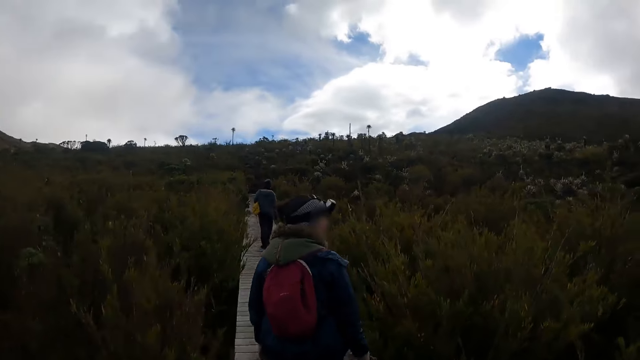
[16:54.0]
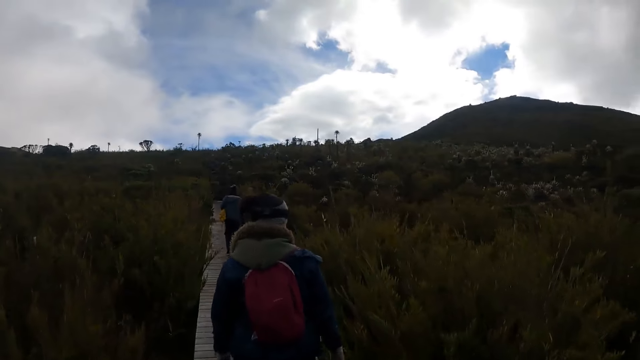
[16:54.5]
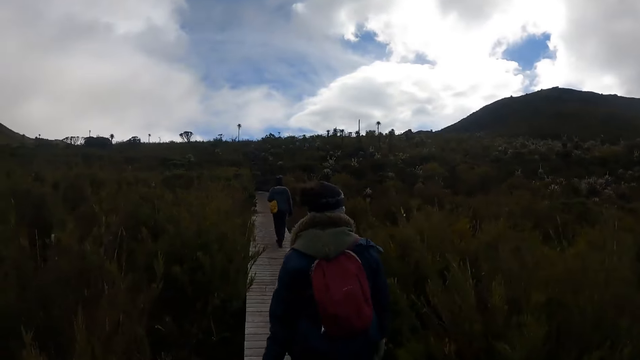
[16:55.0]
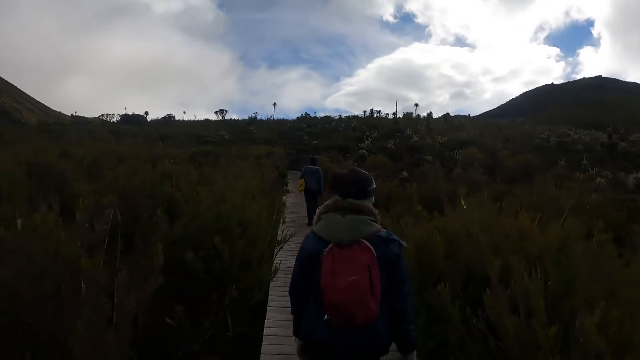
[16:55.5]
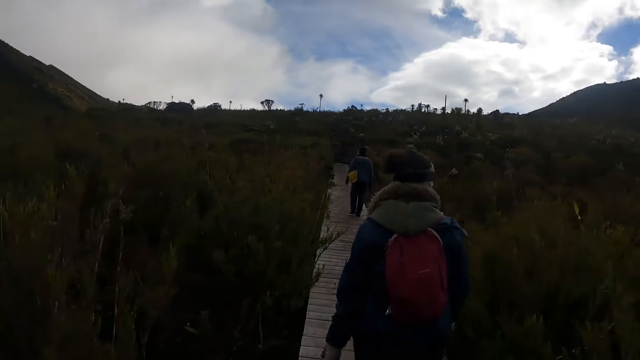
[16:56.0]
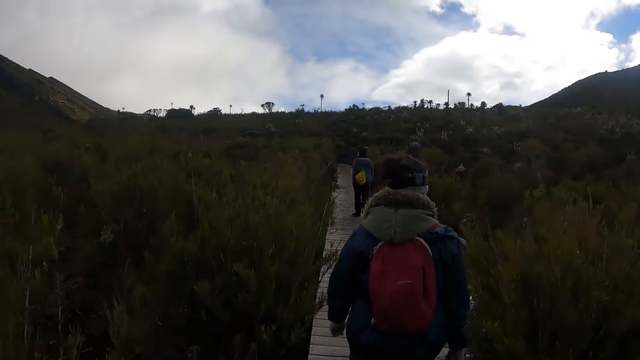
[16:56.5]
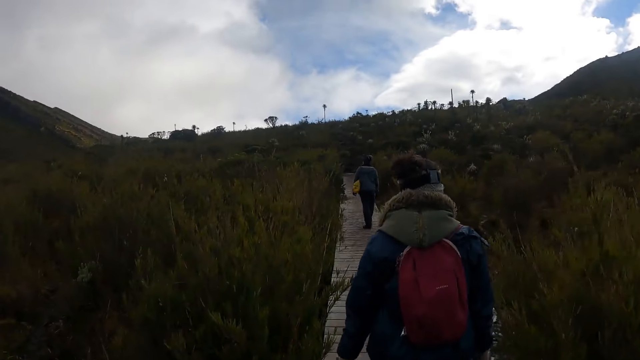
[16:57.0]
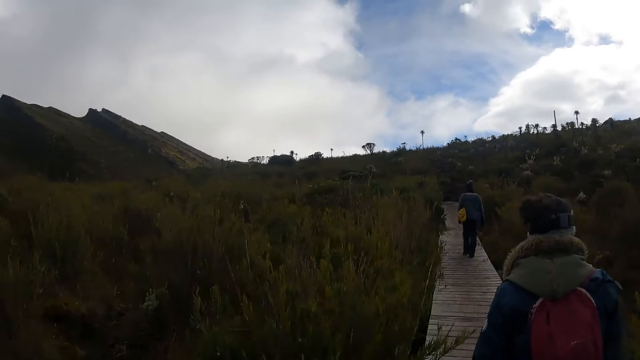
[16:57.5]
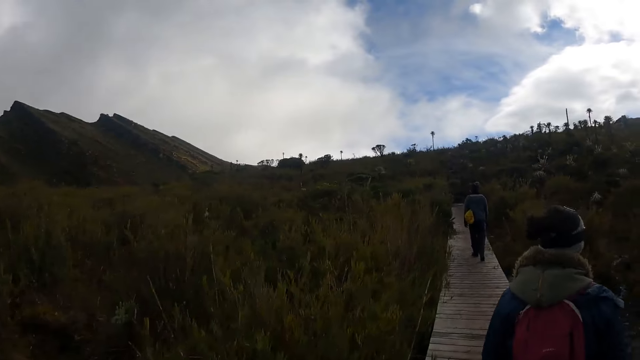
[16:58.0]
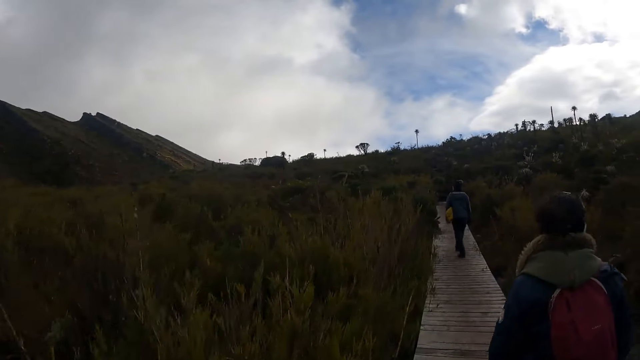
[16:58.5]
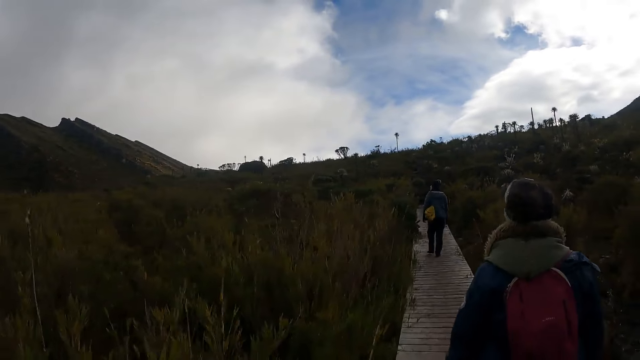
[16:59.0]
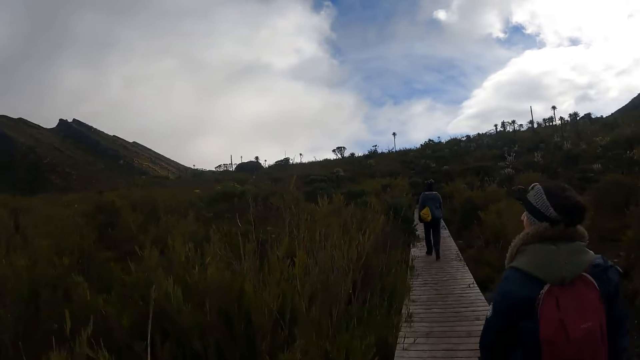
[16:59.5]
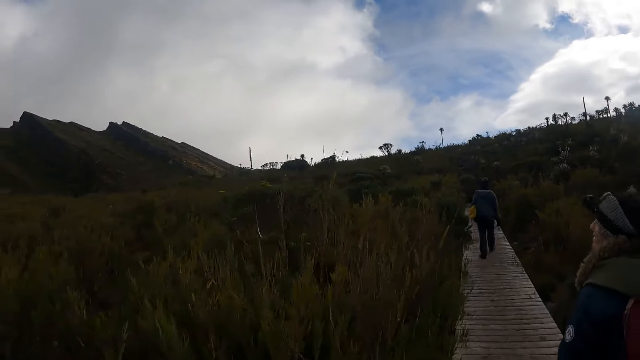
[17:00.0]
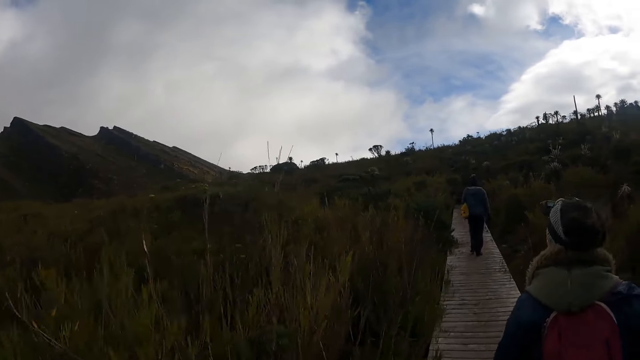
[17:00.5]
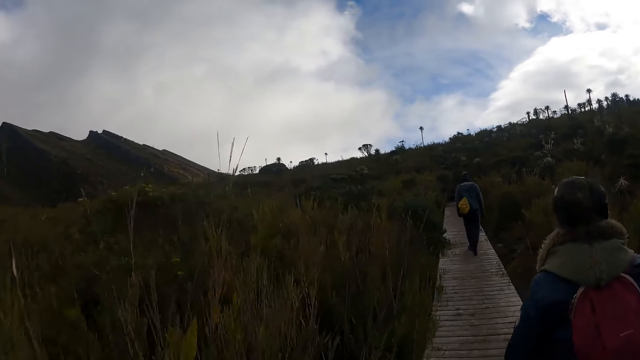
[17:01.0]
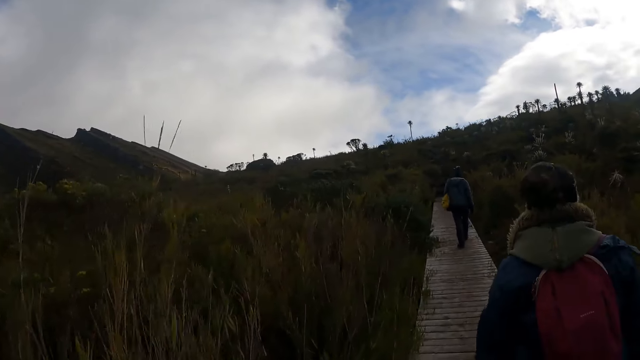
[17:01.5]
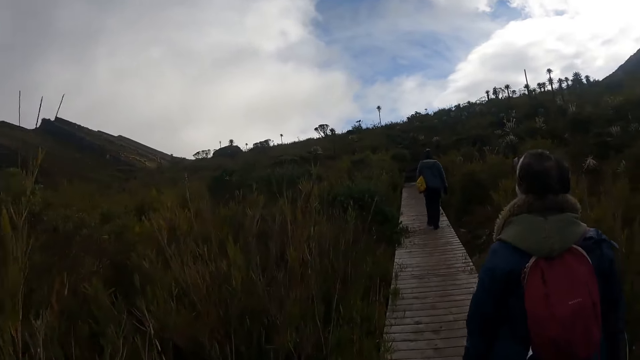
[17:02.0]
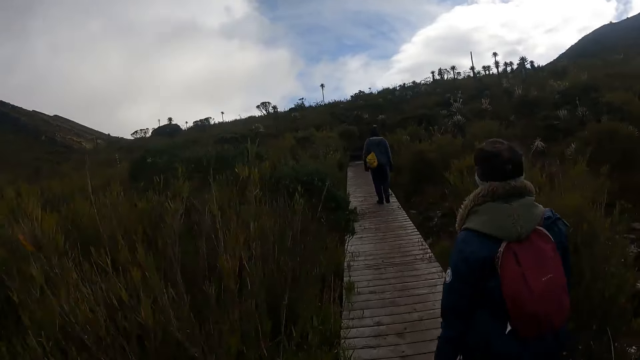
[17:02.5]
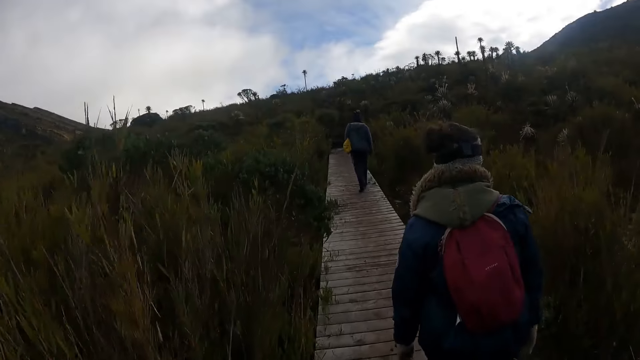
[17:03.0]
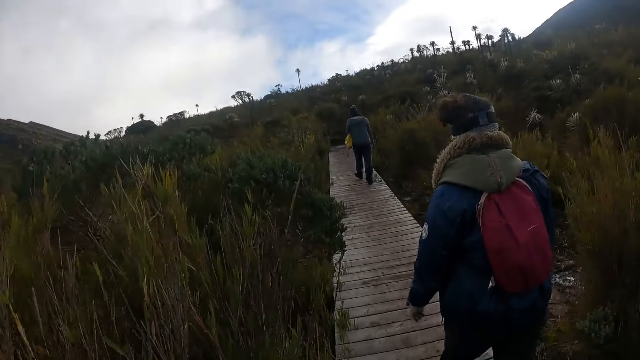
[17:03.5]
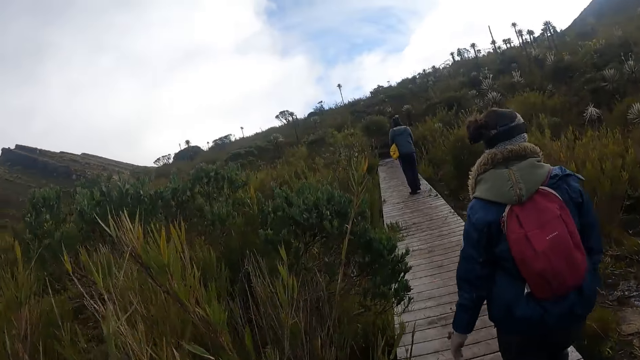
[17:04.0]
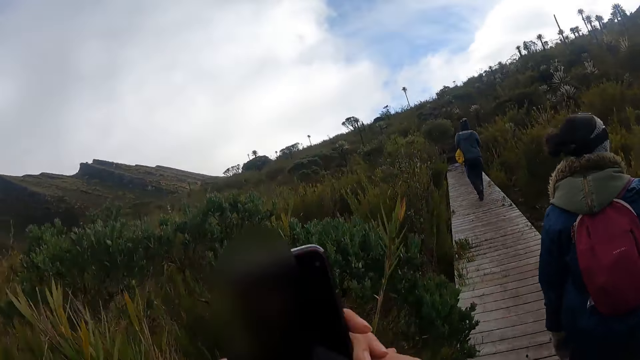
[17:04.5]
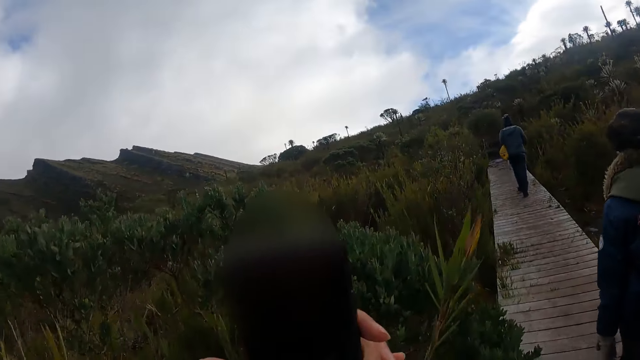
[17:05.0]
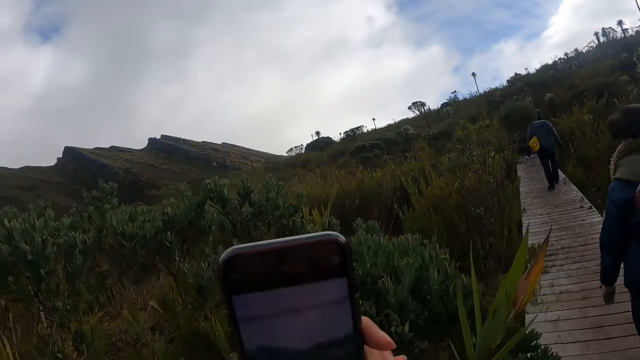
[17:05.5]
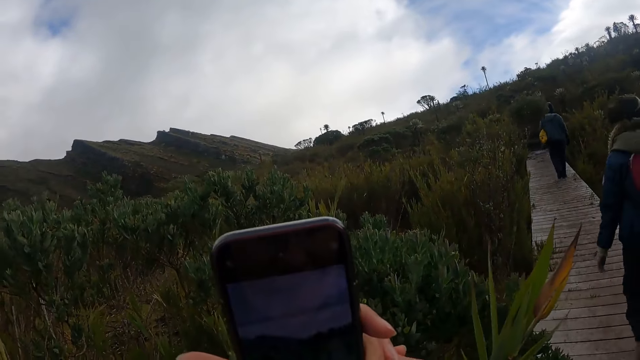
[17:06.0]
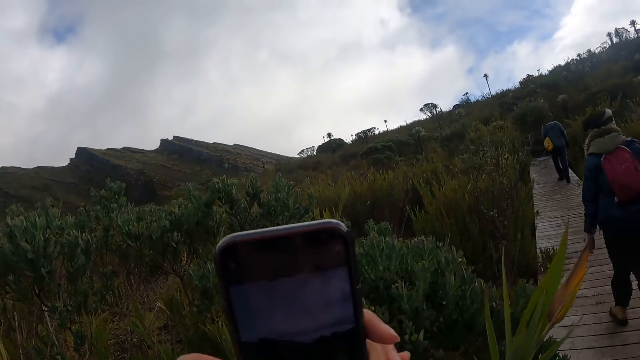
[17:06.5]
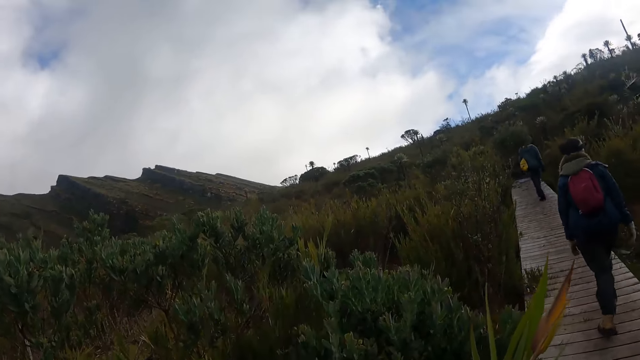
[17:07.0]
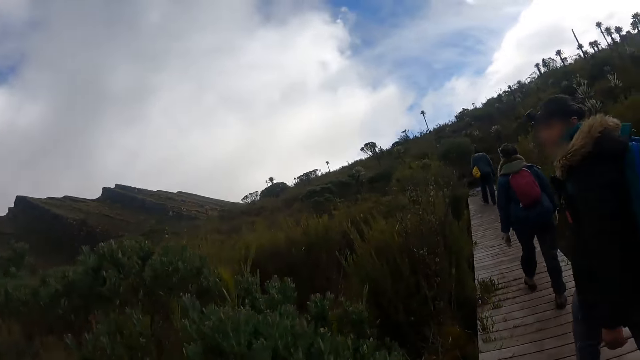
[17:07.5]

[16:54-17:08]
The camera wearer operates the phone with both hands. They take photos.

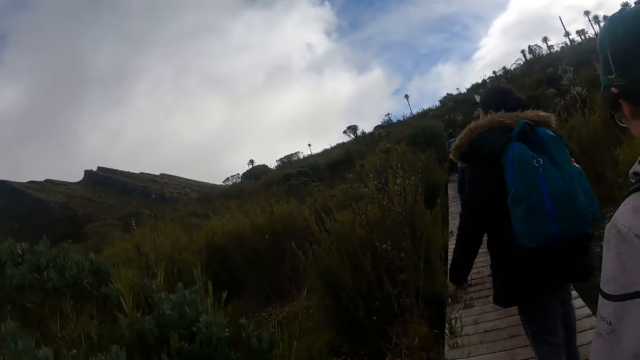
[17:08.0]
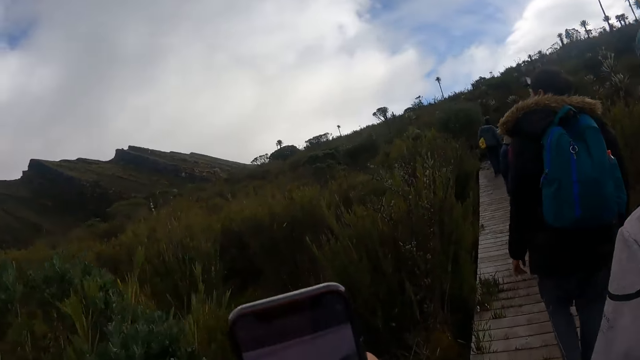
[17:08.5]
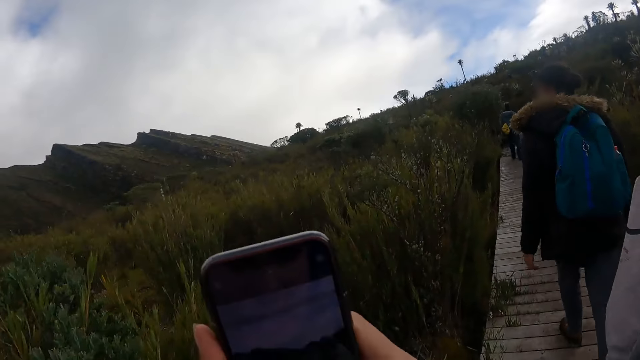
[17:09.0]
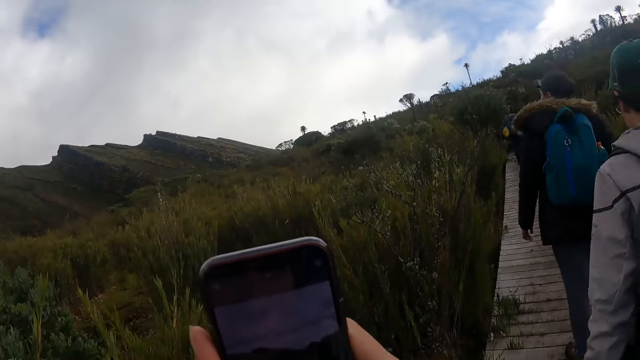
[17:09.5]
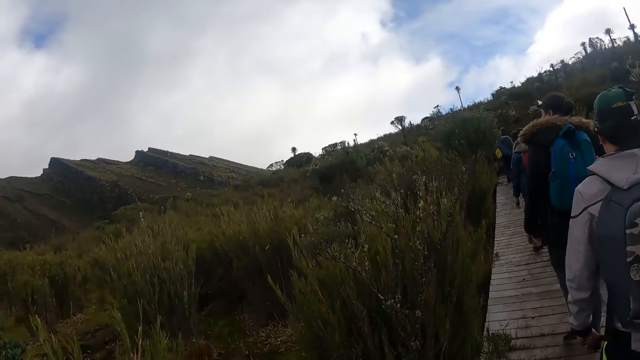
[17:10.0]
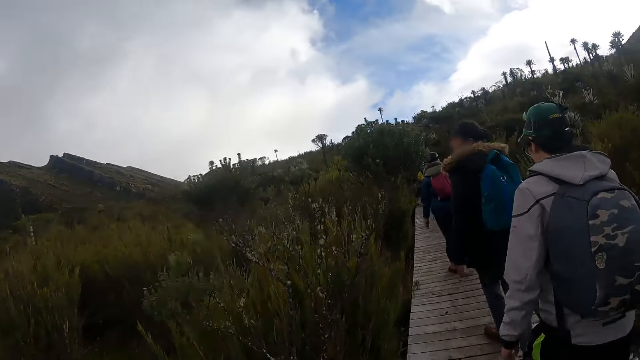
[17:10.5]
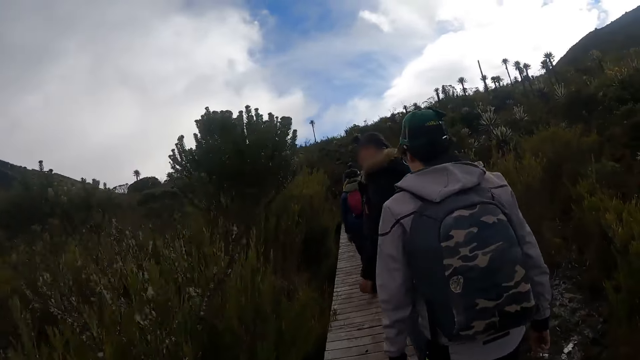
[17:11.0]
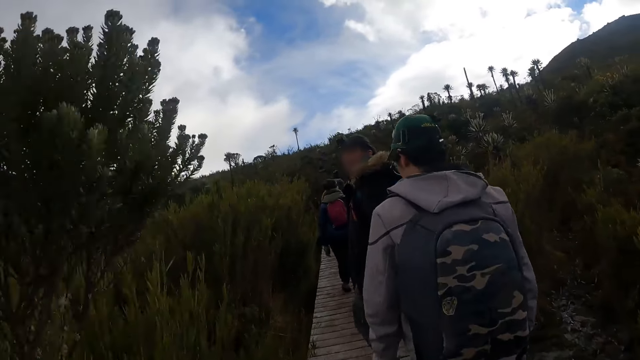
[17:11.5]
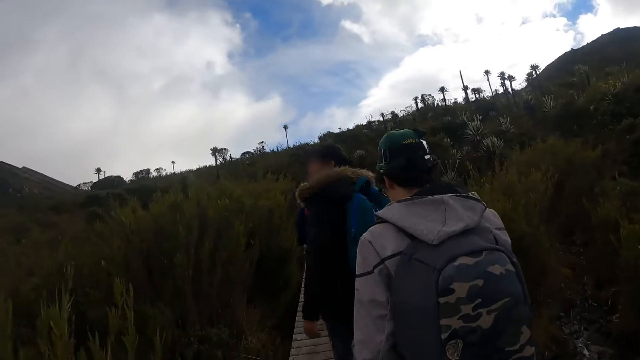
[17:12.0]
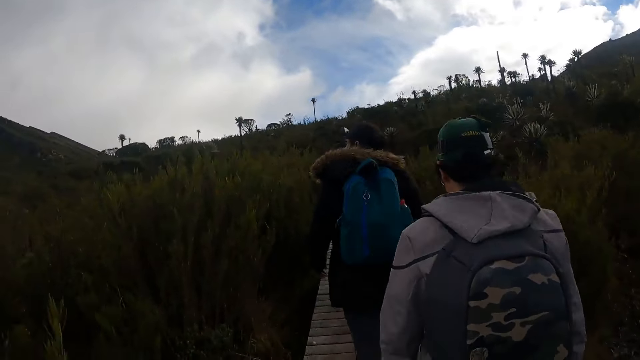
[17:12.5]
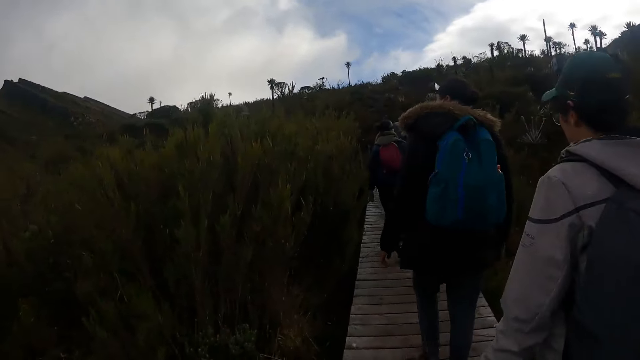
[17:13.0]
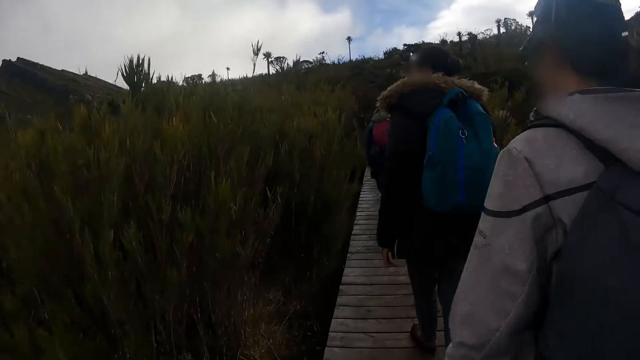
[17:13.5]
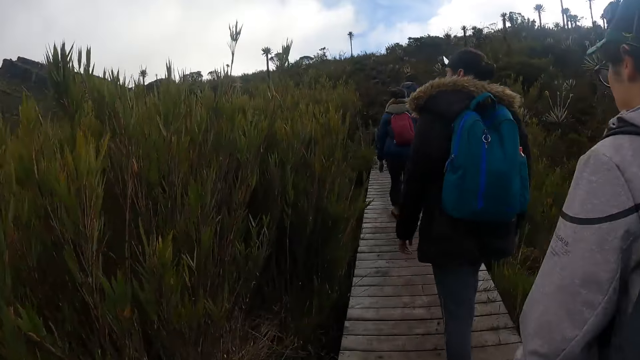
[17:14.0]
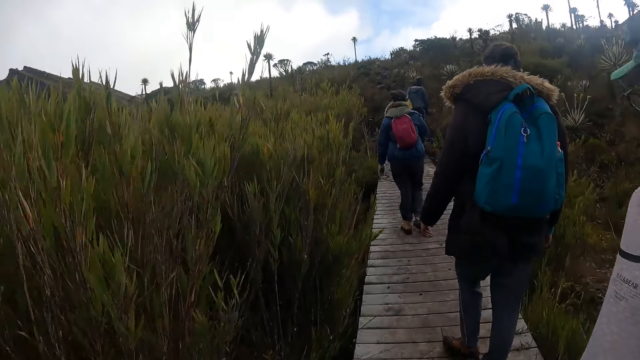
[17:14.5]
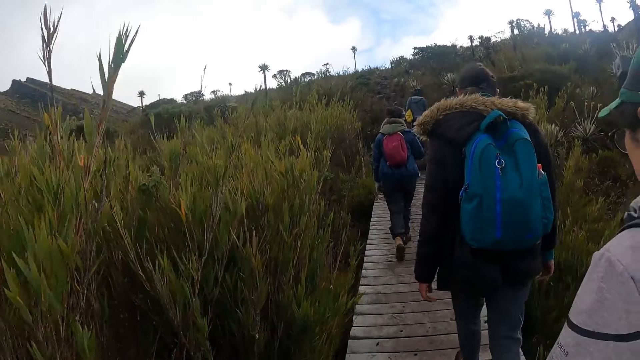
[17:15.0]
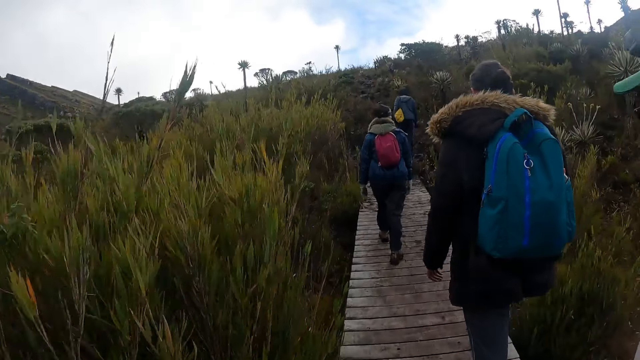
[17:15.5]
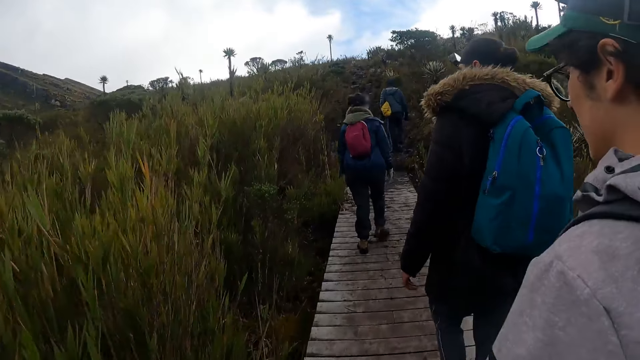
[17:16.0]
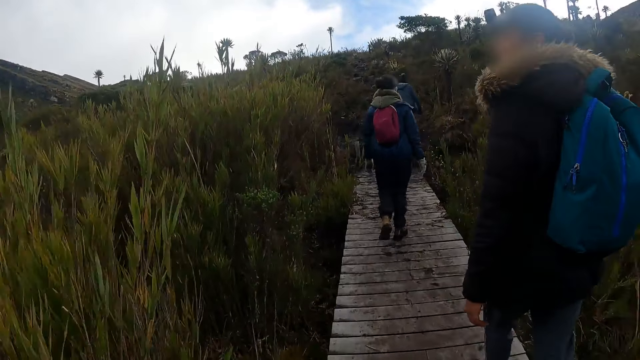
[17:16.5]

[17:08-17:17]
The woman walks from the walkway to the marshy ground. The camera wearer walks on the foot path.
